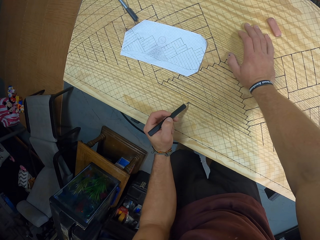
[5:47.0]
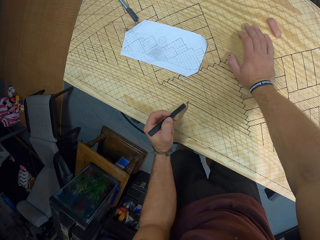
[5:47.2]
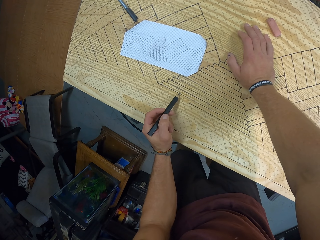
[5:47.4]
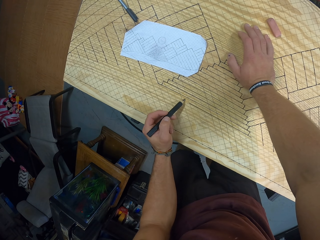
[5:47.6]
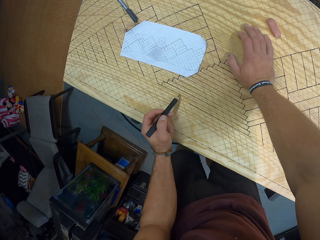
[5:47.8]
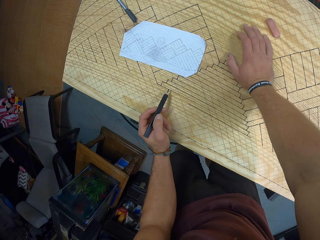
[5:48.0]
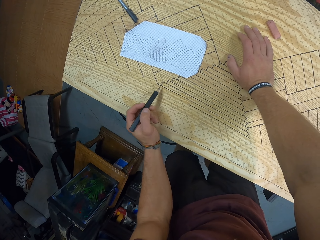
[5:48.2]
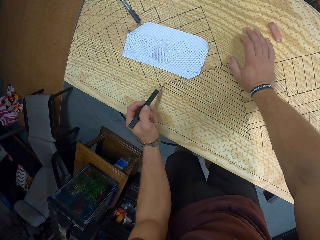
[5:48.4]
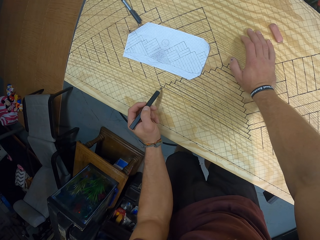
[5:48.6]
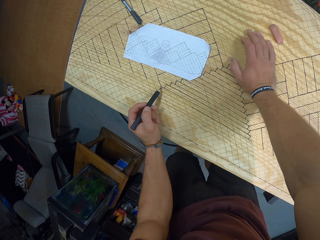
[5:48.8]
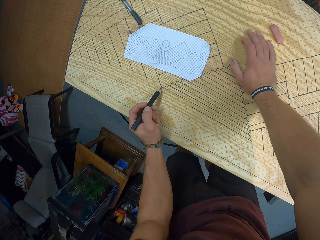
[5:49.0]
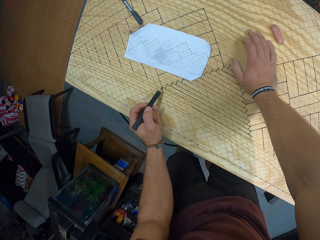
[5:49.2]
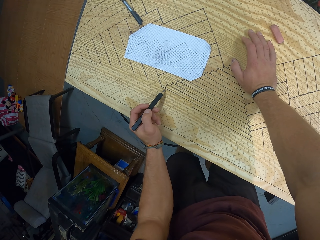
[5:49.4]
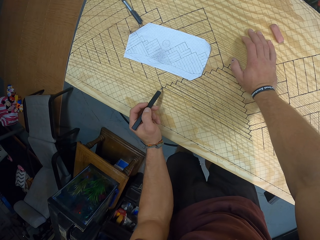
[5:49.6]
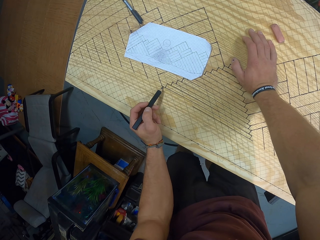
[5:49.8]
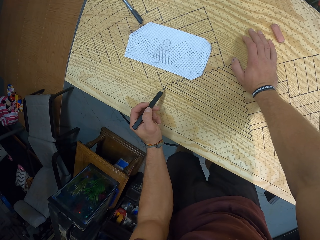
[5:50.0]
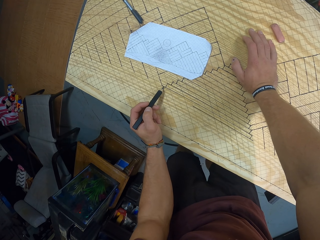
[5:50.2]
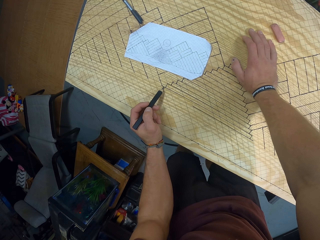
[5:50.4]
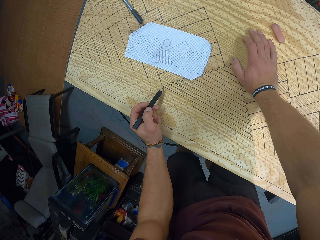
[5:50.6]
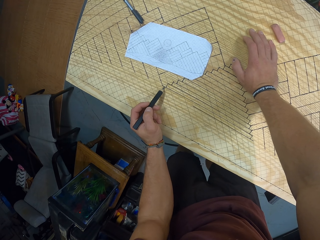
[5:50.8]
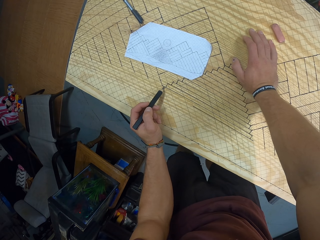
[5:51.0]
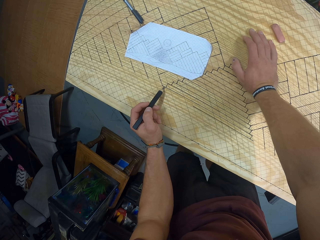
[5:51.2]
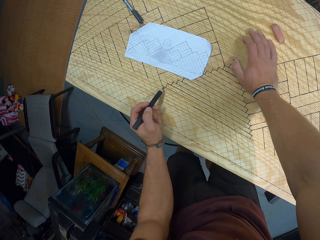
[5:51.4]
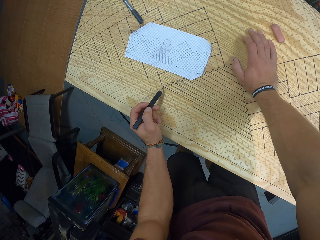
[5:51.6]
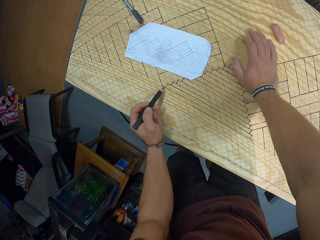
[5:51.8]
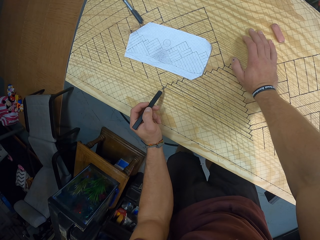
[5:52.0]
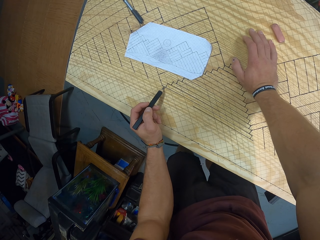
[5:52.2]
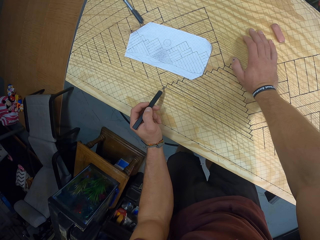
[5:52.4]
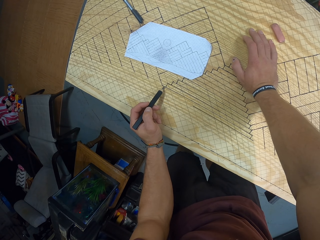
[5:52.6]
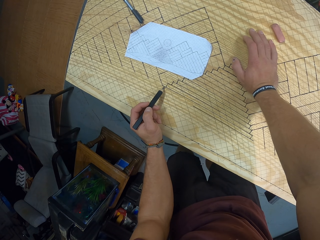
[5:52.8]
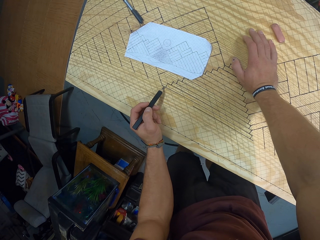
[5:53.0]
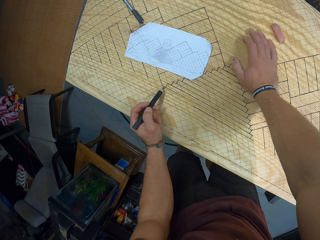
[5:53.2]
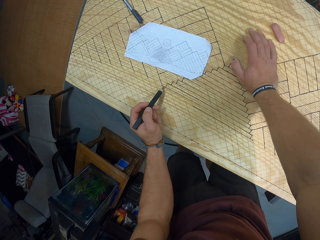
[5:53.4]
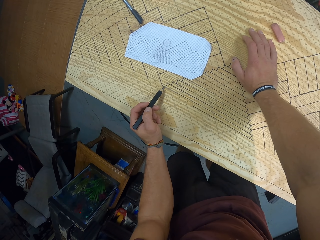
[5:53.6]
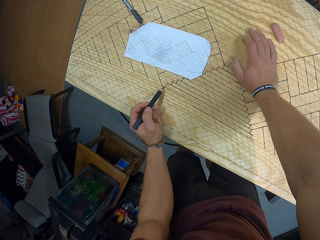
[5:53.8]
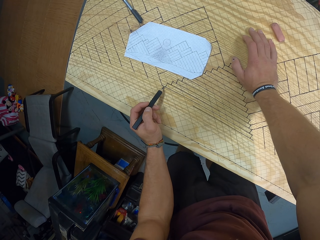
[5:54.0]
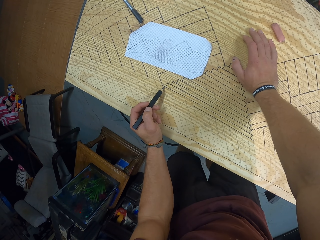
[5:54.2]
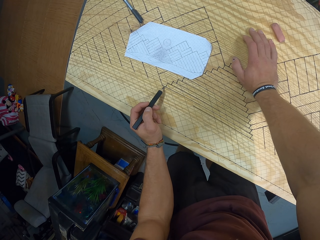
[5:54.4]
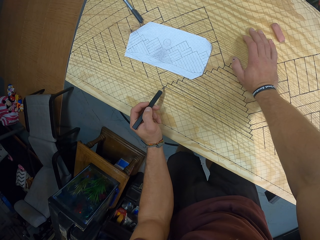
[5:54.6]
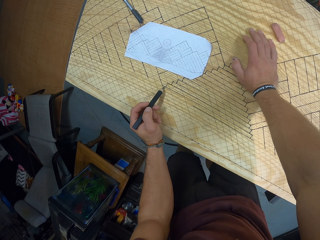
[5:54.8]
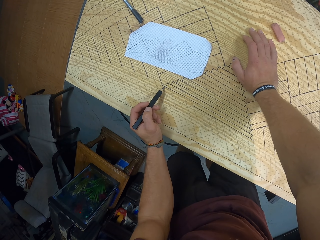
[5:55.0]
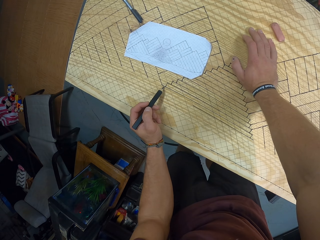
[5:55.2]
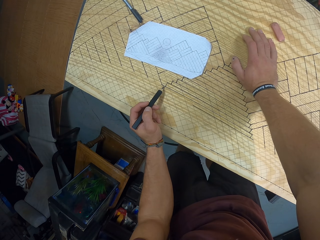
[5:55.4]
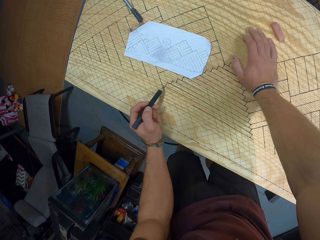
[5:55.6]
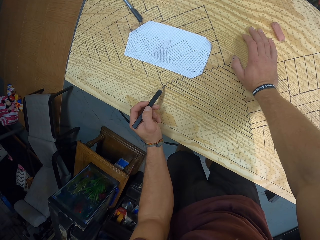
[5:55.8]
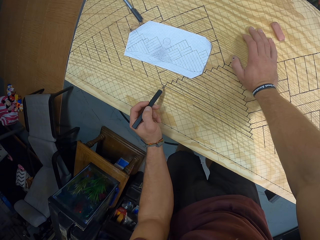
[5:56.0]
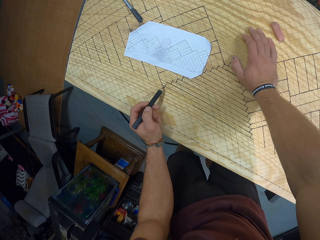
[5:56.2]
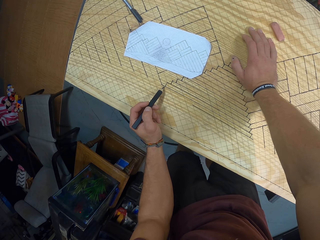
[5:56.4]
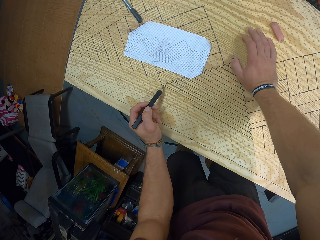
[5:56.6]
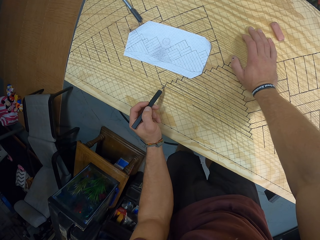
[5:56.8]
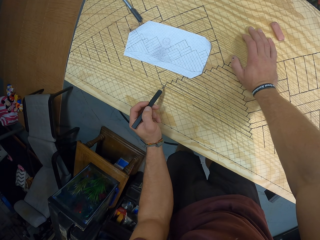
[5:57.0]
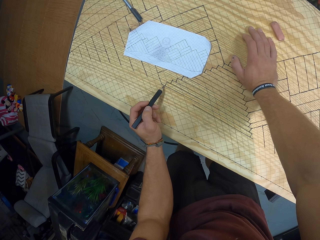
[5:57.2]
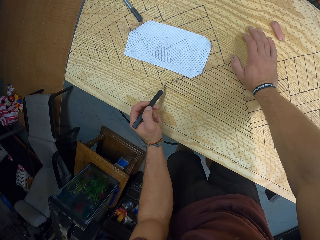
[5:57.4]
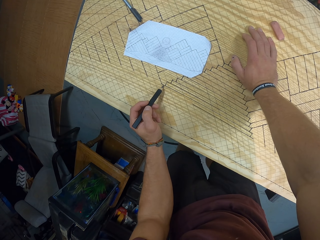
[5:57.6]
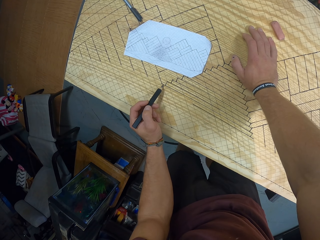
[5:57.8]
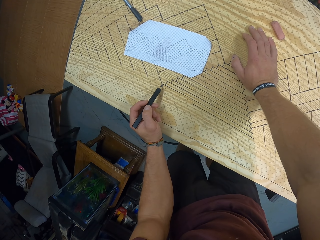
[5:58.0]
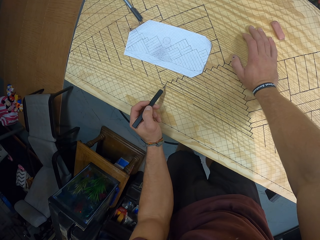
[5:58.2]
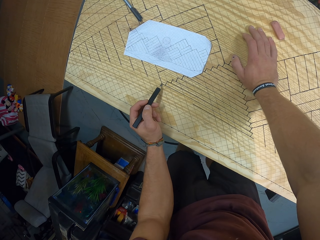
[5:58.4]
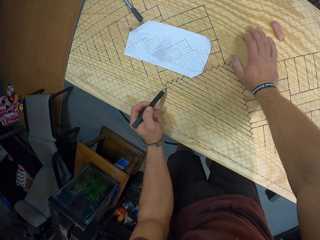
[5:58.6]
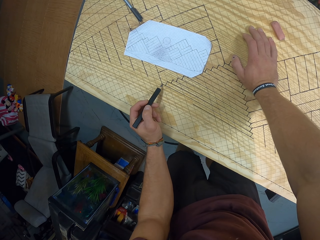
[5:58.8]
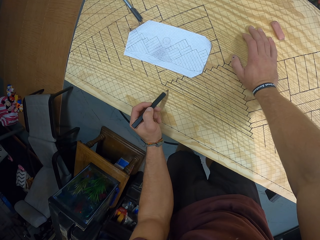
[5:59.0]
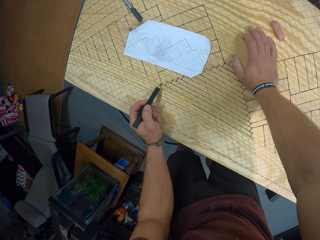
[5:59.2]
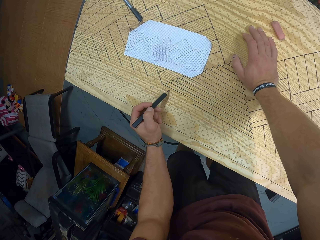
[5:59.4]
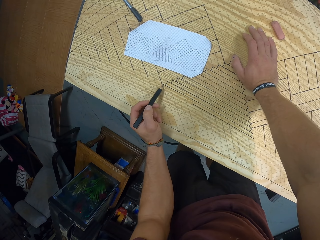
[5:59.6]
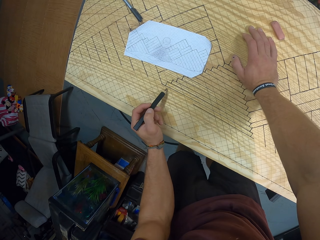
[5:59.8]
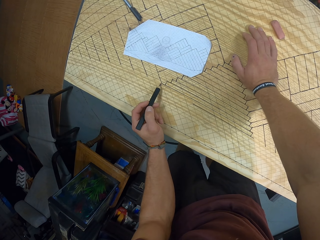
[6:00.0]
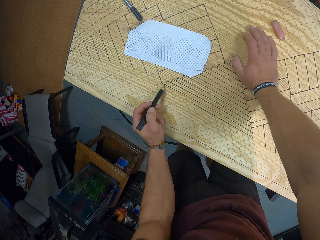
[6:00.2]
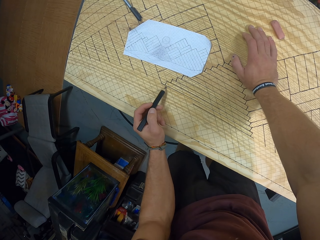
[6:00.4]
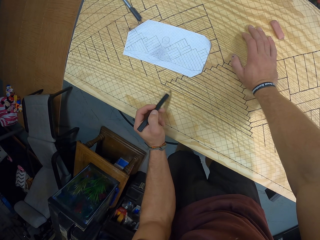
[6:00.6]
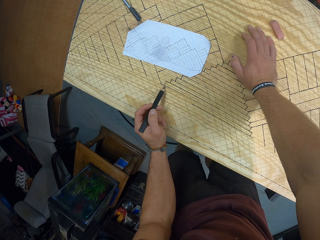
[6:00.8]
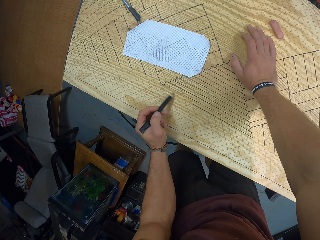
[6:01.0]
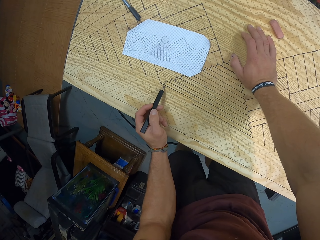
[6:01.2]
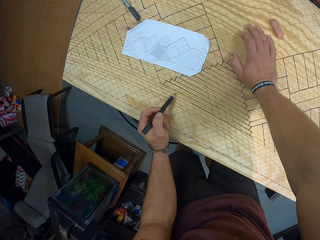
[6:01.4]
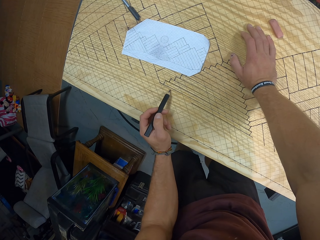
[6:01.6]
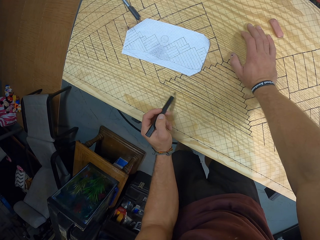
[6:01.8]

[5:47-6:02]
The camera wearer draws the board with a pencil.

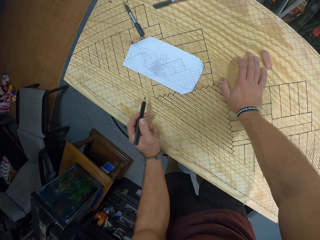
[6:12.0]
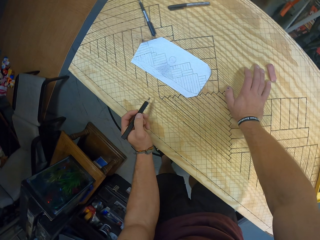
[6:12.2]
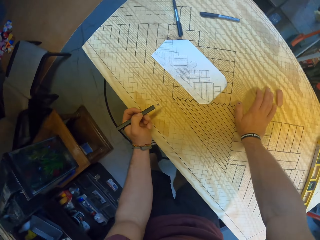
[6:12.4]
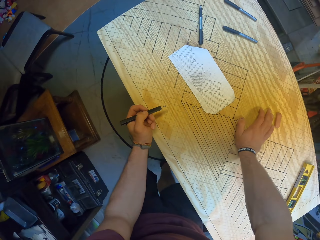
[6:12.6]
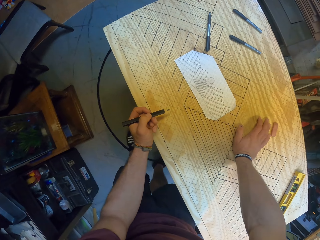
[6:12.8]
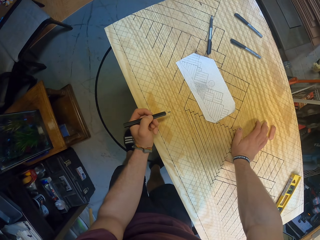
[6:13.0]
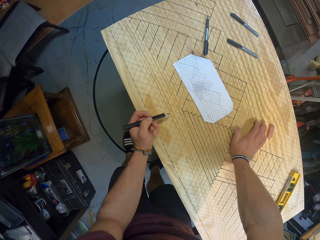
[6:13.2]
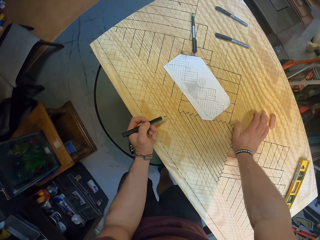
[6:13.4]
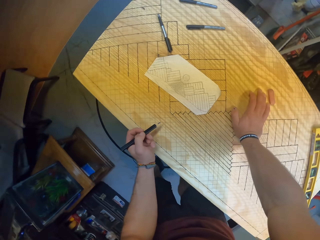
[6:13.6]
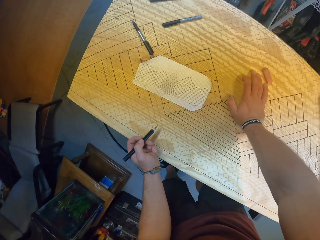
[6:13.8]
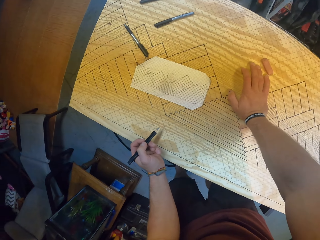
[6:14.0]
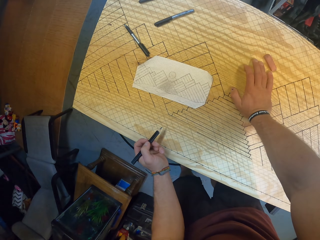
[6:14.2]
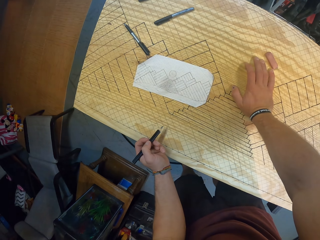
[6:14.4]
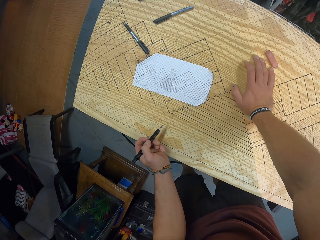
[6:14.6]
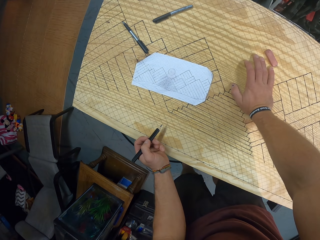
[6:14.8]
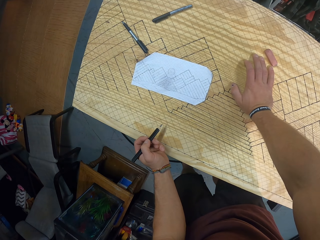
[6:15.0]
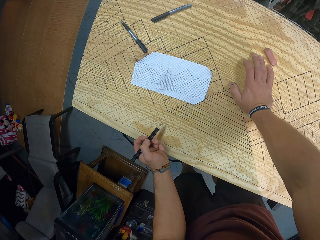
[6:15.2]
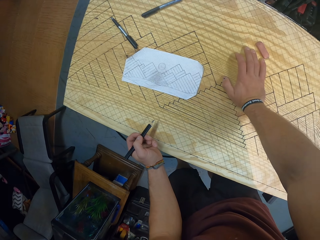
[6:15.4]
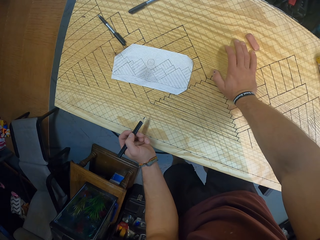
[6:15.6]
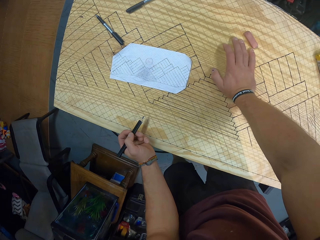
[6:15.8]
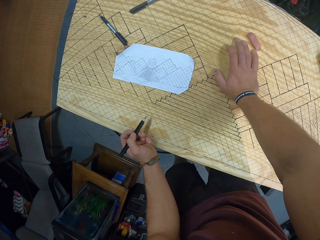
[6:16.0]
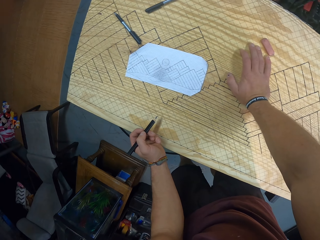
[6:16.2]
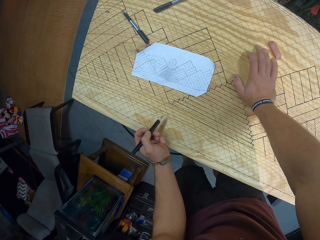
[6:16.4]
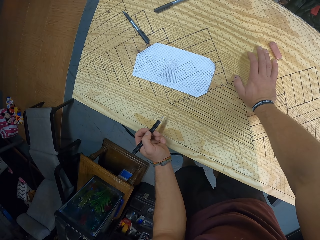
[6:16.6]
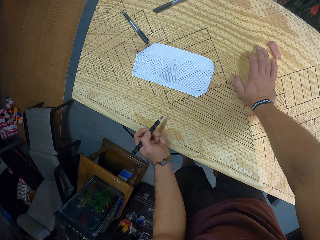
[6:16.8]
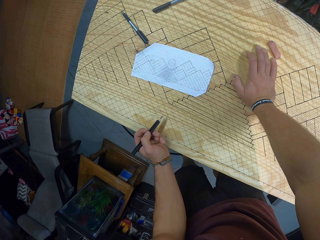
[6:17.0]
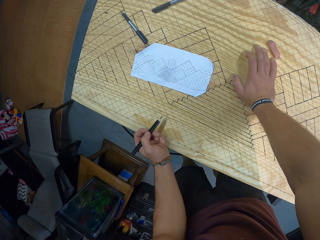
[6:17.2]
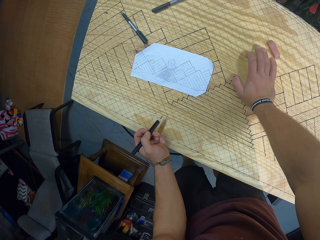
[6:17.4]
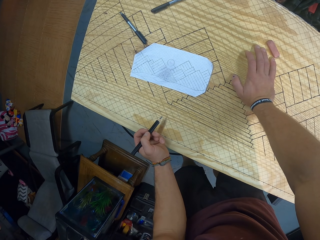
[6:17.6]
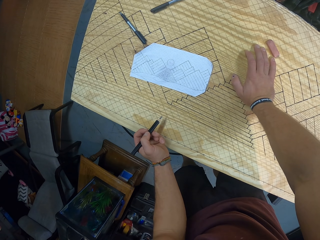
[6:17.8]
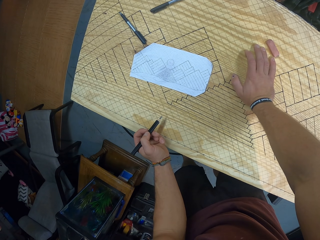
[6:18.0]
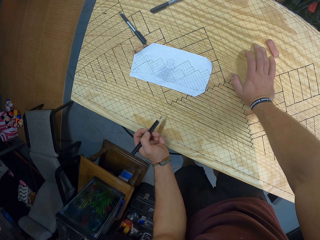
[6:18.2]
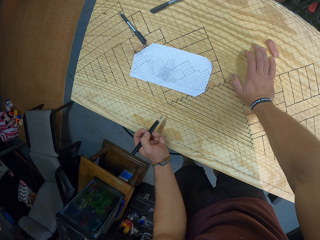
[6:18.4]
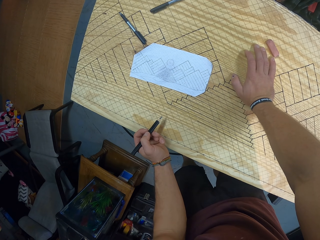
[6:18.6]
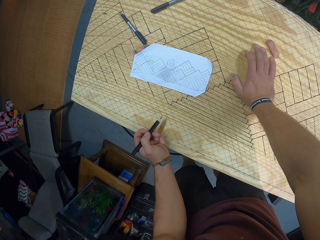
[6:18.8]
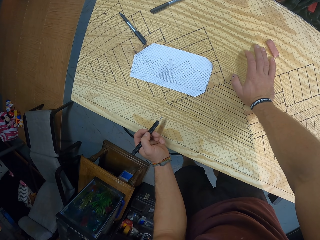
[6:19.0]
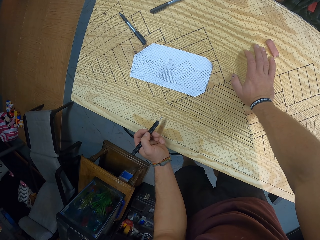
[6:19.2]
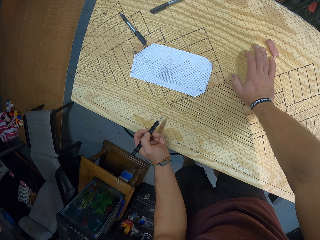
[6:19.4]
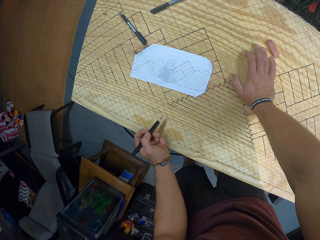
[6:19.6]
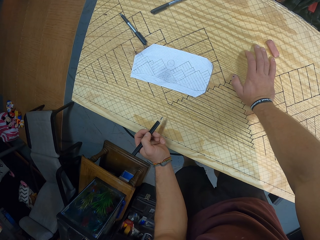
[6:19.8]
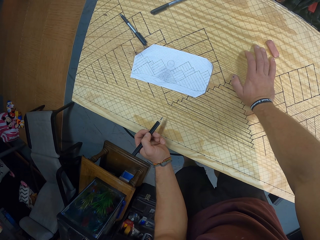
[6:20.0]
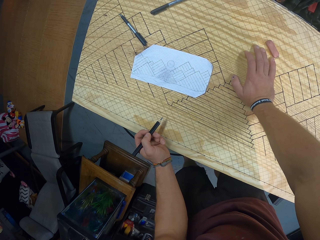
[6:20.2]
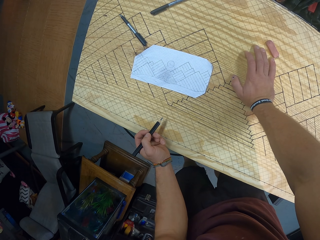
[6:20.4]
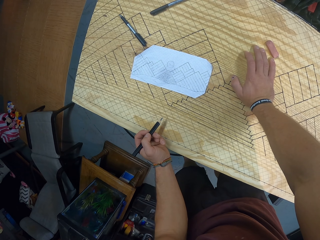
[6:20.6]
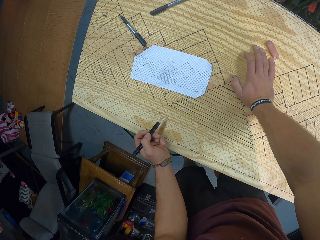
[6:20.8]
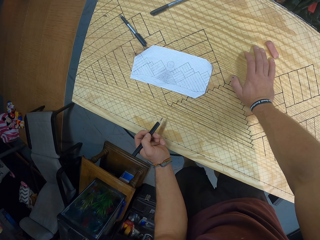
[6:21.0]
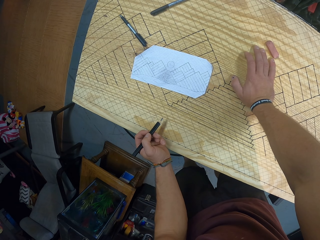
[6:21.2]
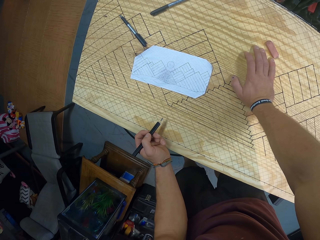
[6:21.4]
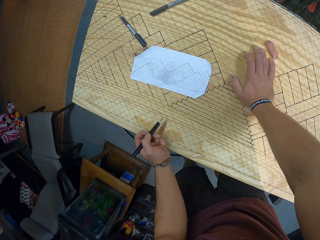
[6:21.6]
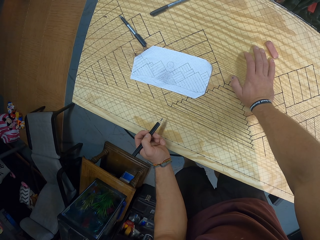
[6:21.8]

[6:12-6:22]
The camera wearer looks at the board.
